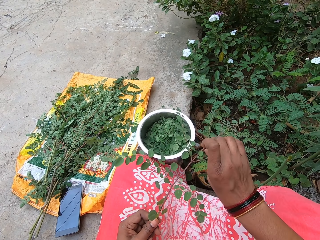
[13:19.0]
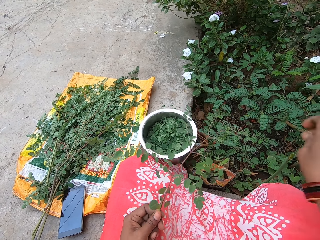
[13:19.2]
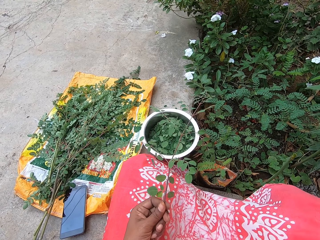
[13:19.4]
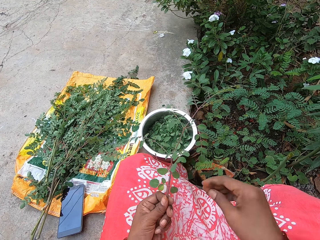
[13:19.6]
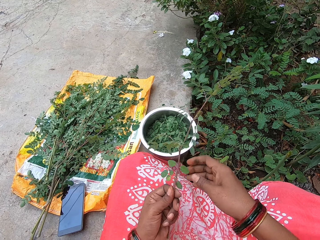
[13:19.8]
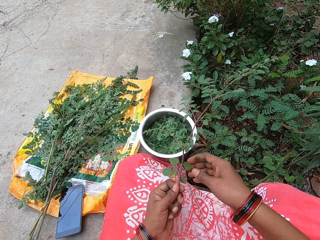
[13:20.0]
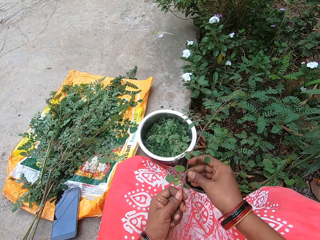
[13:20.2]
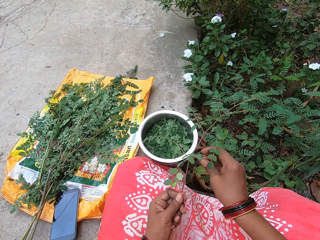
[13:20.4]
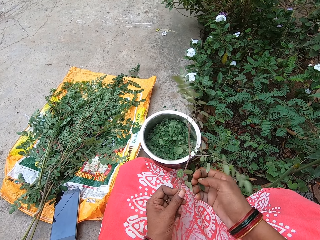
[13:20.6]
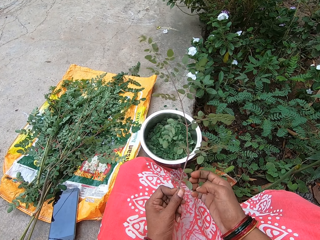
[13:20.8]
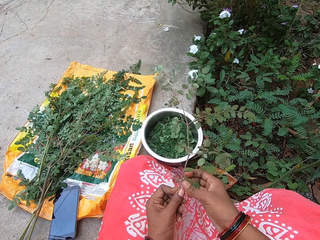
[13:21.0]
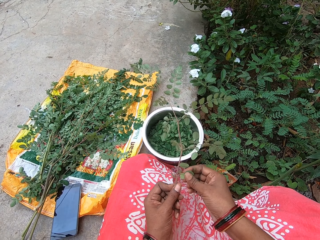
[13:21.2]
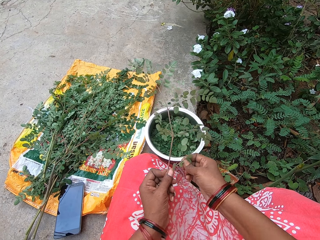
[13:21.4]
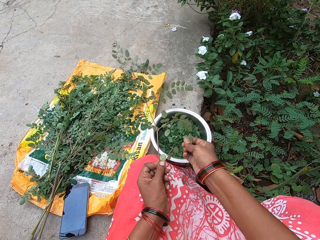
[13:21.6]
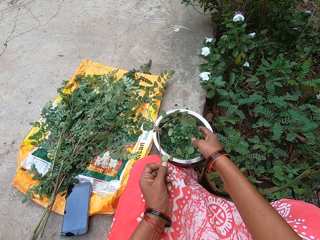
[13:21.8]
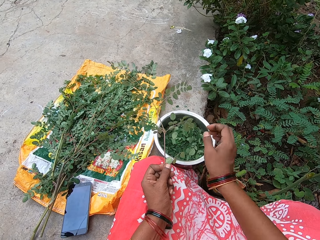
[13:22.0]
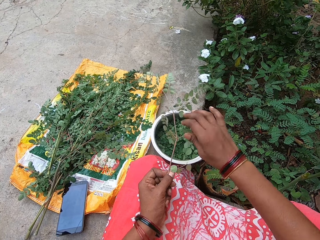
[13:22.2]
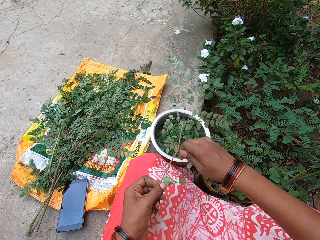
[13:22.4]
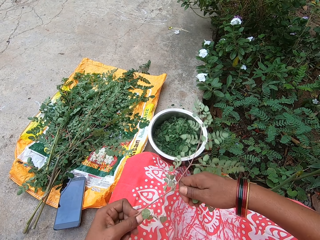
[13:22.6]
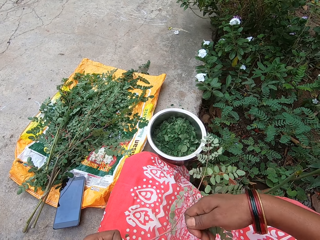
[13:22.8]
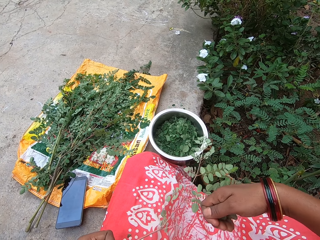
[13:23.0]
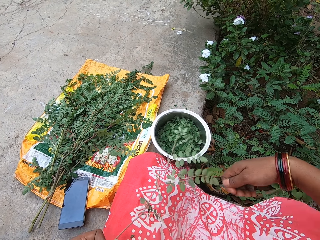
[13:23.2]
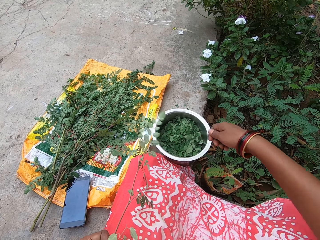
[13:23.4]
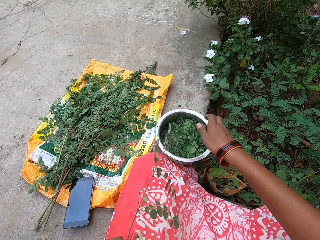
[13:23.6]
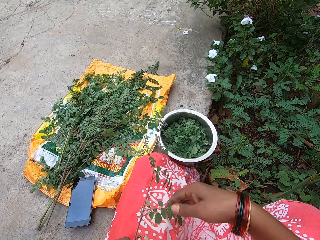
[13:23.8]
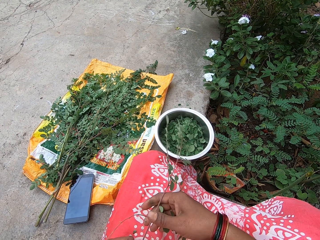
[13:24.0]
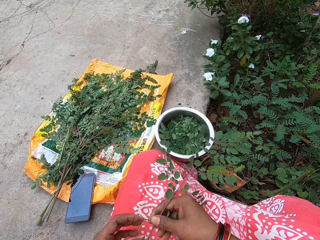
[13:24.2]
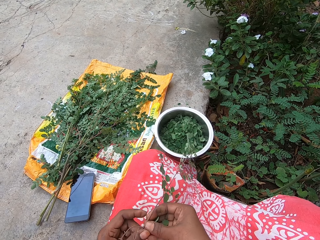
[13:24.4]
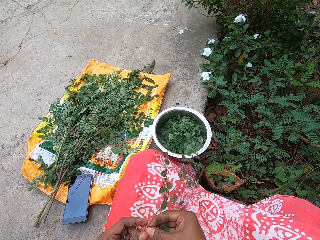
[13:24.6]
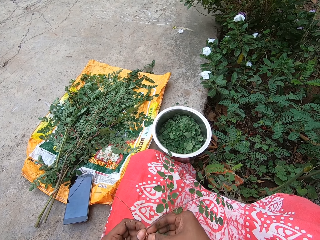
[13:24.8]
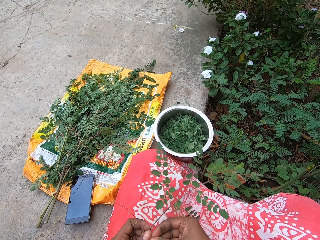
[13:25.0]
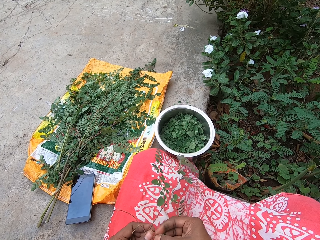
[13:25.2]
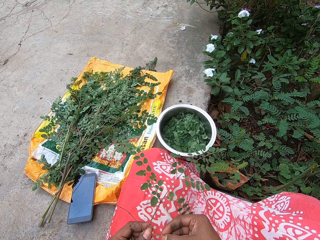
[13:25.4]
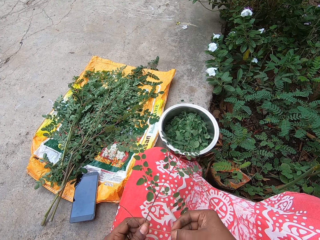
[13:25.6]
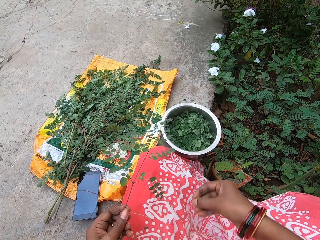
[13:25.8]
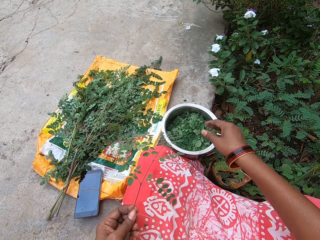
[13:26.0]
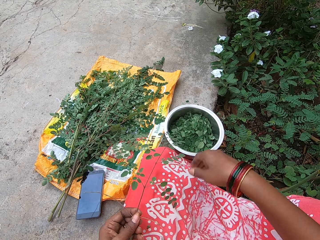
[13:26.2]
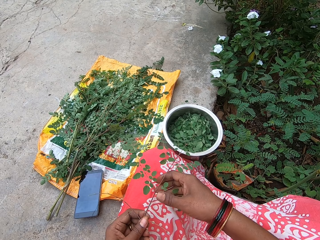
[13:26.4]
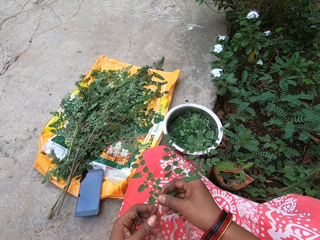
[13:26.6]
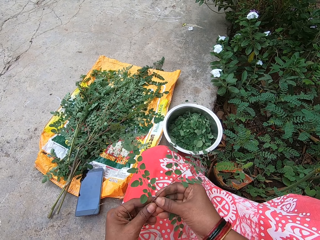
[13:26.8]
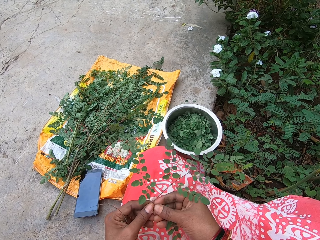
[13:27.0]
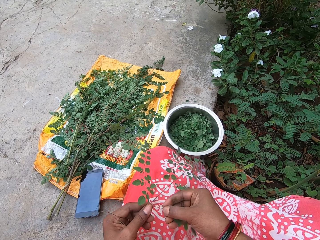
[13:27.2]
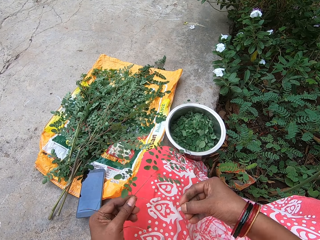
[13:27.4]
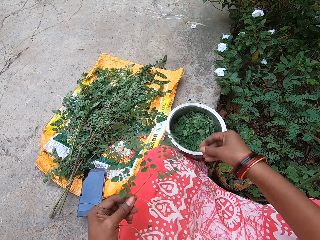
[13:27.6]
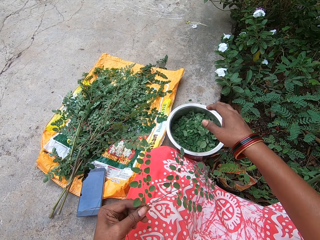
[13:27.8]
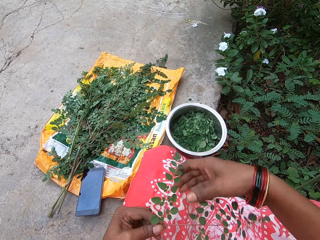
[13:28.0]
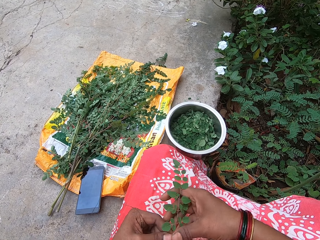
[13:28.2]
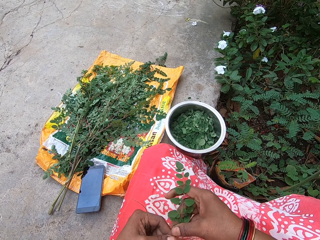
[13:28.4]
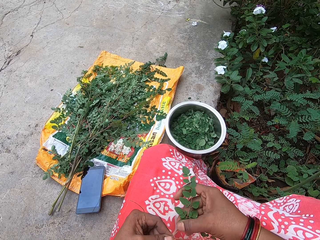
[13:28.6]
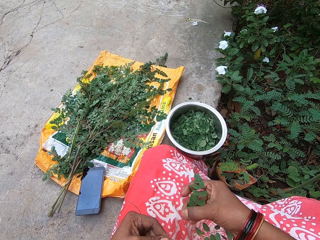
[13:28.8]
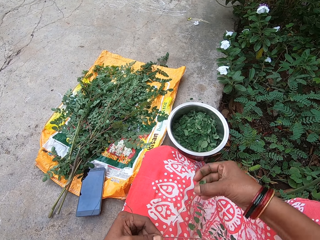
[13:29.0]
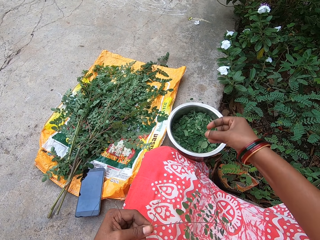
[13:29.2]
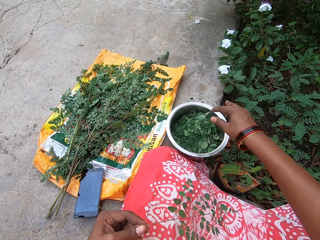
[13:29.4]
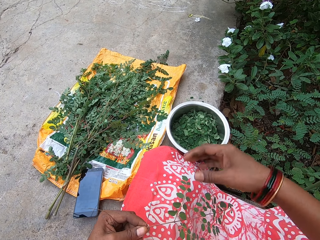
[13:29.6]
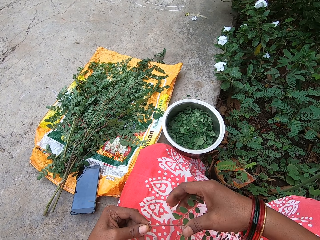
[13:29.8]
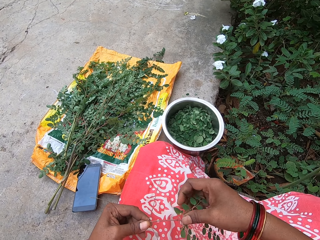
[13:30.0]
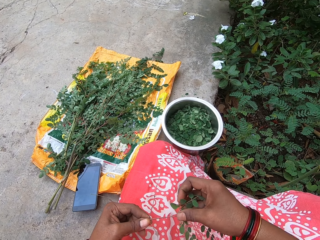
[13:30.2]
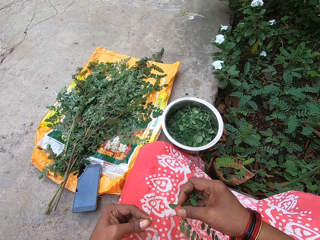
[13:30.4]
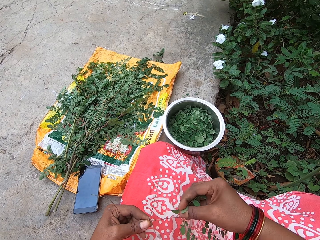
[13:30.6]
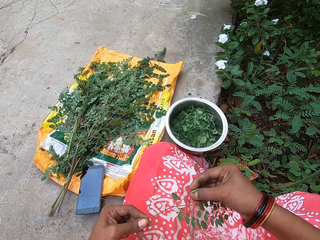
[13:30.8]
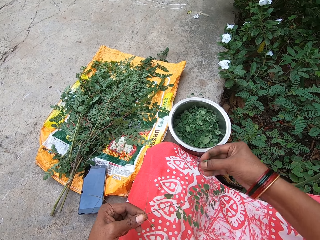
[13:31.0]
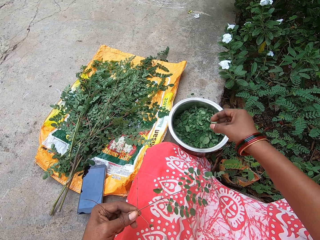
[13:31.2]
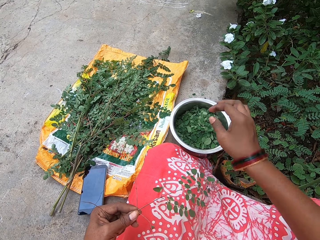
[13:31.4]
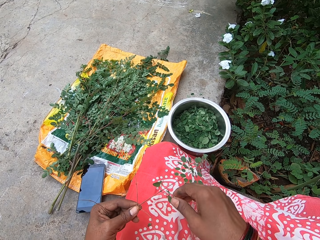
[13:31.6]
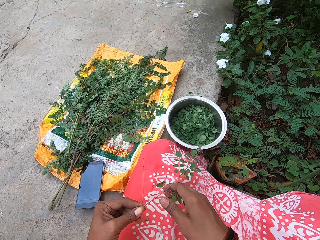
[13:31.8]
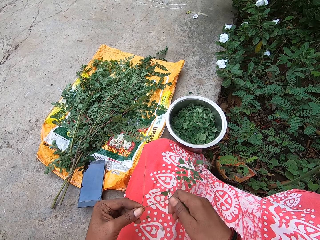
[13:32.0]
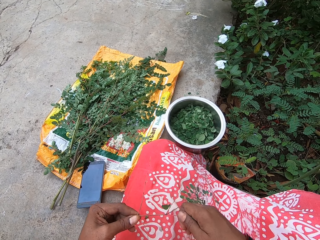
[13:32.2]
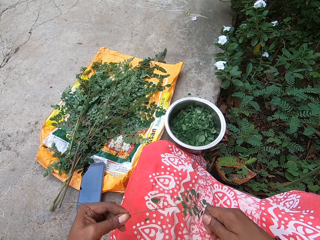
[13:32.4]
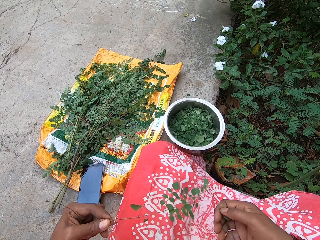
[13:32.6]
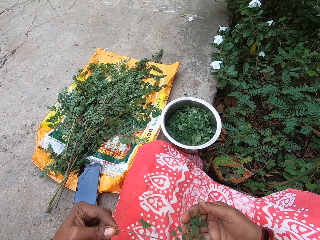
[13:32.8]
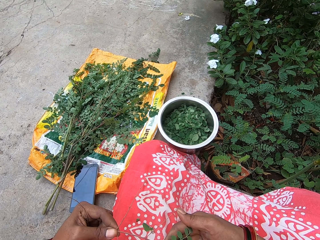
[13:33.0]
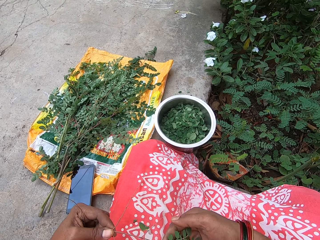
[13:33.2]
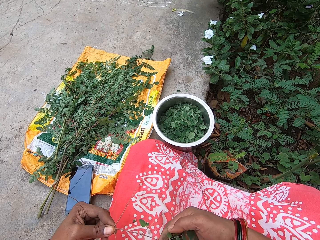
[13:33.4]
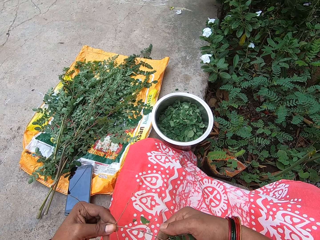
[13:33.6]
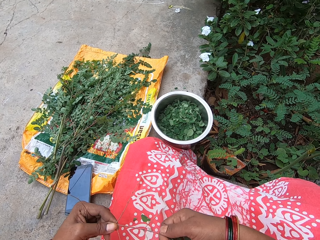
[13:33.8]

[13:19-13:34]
The camera wearer plucks a leaf from the leaf stalk with her right hand. She drops the leaf on the floor with her right hand. She plucks leaves from the leaf stalk with her right hand. She drops the leaves in the plate on the floor with her right hand. She plucks leaves from the leaf stalk with her right hand. She drops the leaves in the plate on the floor with her right hand. She plucks leaves from the leaf stalk with her right hand. She drops the leaves in the plate on the floor with her right hand. She plucks leaves from the leaf stalk with her right hand. She drops the leaves in the plate on the floor with her right hand. She plucks leaves from the leaf stalk with her right hand. She drops the leaves in the plate on the floor with her right hand. She plucks leaves from the leaf stalk with her right hand. She drops the leaves in the plate on the floor with her right hand. She plucks leaves from the leaf stalk with her right hand.

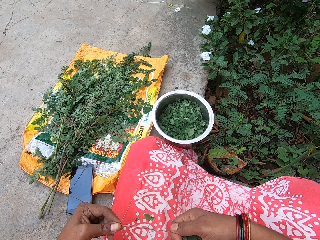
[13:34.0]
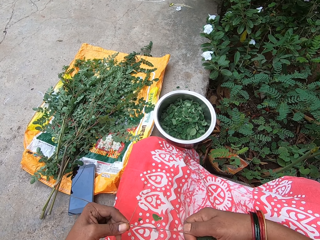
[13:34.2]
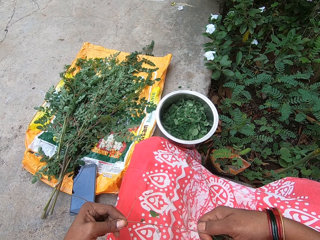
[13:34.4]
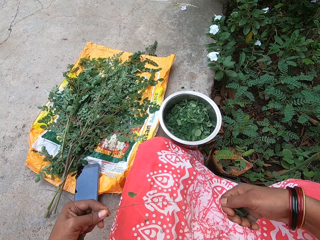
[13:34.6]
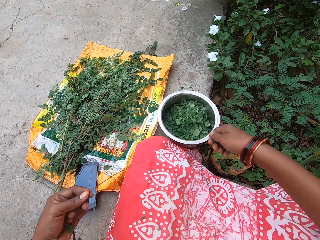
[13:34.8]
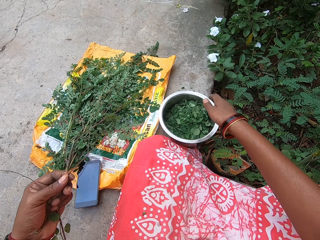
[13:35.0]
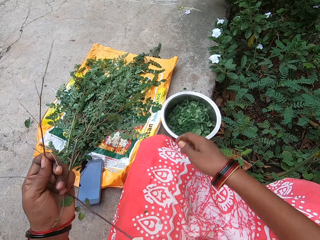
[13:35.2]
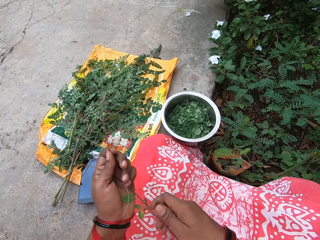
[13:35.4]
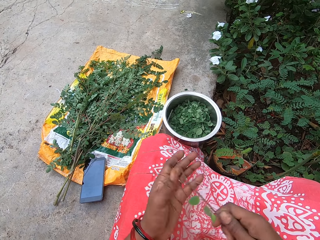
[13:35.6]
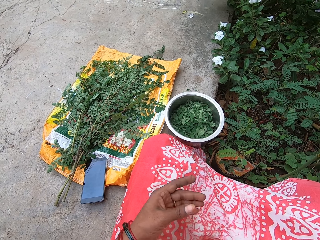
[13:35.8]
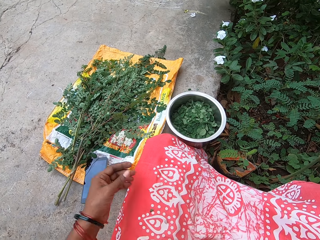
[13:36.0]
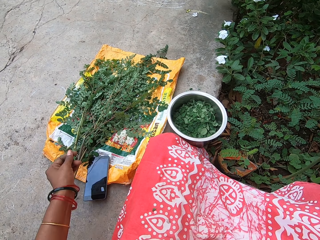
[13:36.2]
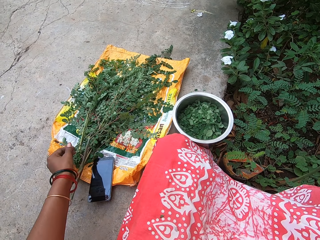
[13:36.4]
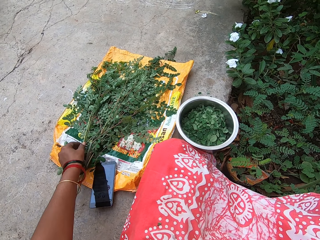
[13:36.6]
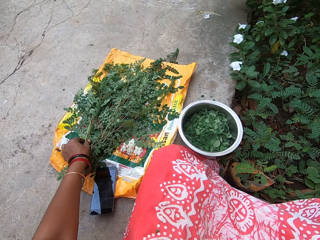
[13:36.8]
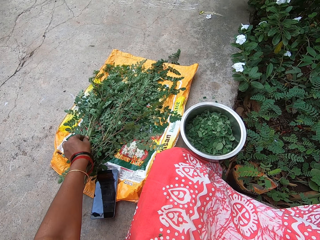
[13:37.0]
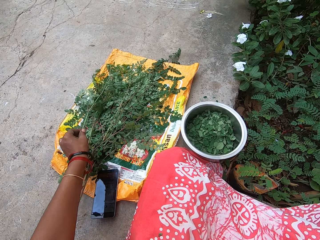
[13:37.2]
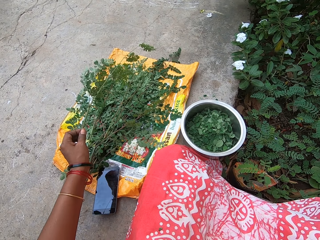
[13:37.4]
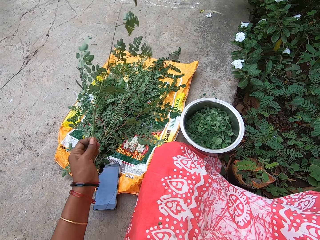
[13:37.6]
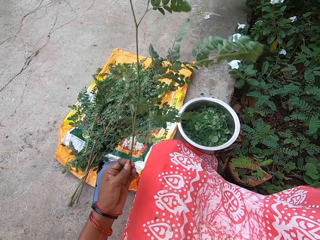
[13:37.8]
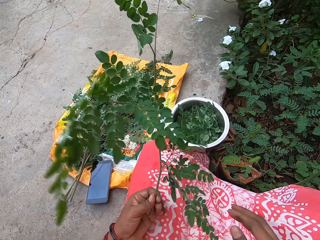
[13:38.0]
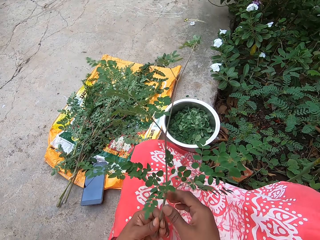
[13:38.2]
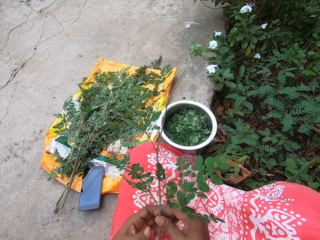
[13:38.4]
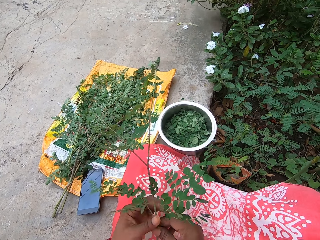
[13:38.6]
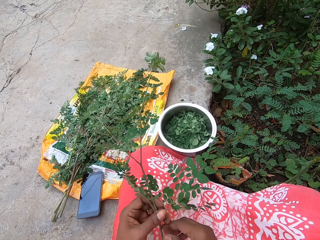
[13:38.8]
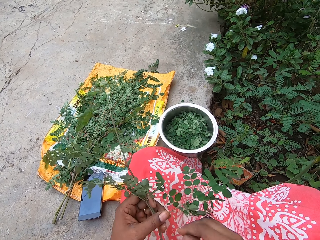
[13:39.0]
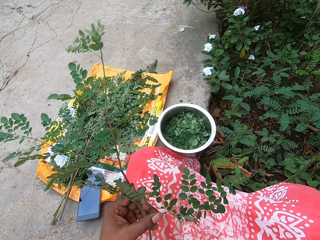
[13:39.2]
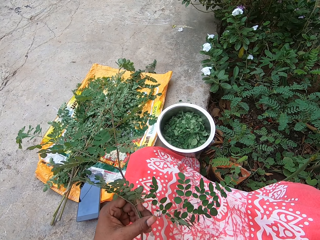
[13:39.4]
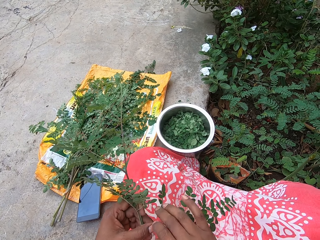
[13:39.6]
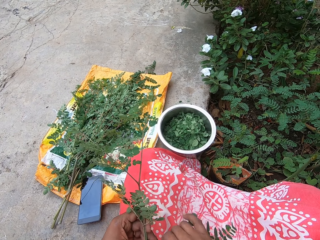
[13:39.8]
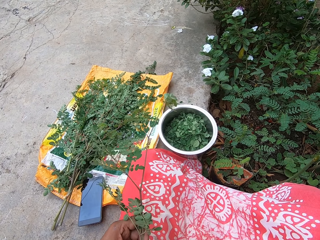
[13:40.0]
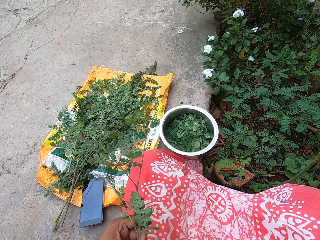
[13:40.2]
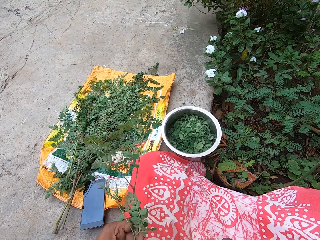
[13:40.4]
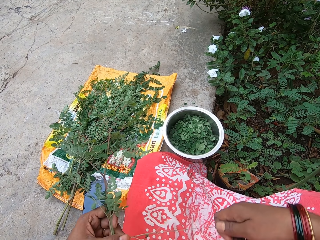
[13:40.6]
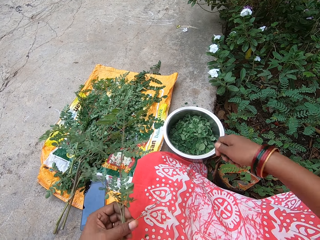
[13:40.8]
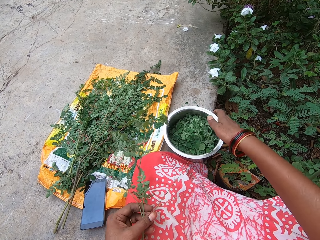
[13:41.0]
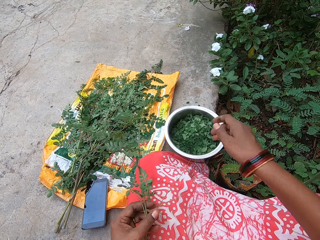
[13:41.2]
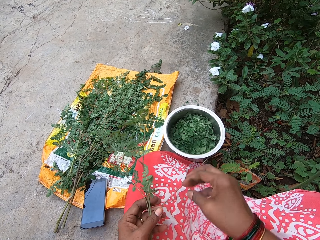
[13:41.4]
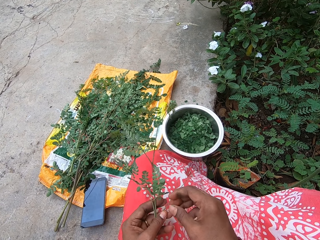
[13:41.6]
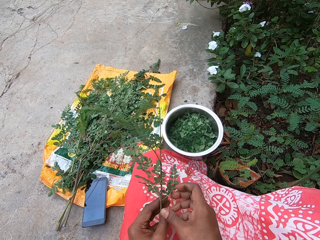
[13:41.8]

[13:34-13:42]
The camera wearer drops the leaves in the plate on the floor with her right hand. She passes the leaf stalk from her left hand to her right hand. She holds the stalk with the other hand. She drops the leaf stalk on the floor with her right hand. She picks a leaf stalk from the sack on the floor with her left hand. She holds the leaf stalk with both hands. She plucks leaves from the leaf stalk with her right hand. She drops the leaves in the plate on the floor with her right hand.
